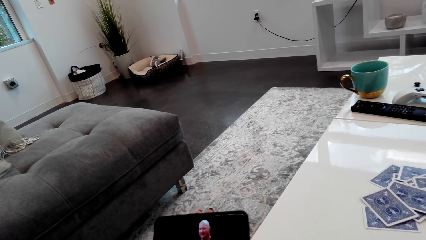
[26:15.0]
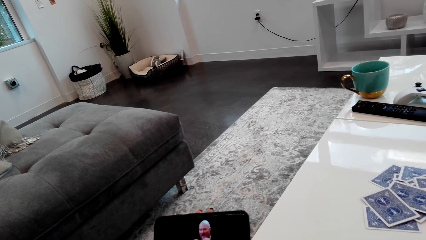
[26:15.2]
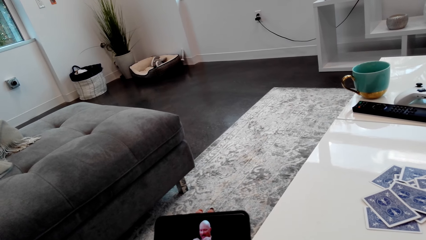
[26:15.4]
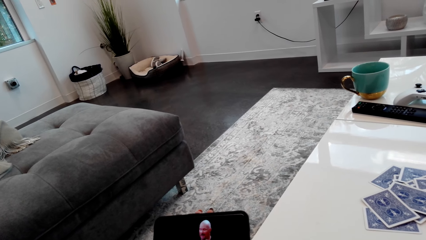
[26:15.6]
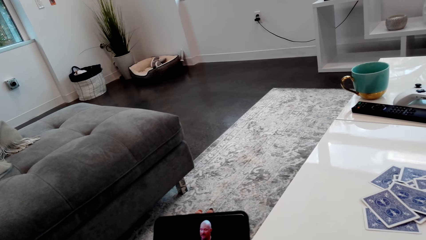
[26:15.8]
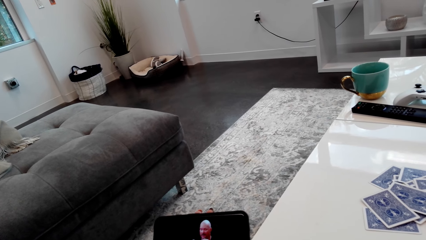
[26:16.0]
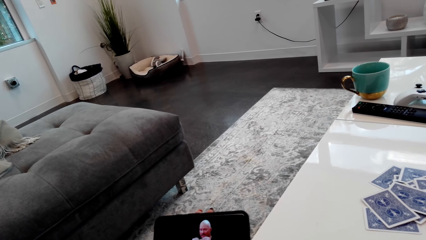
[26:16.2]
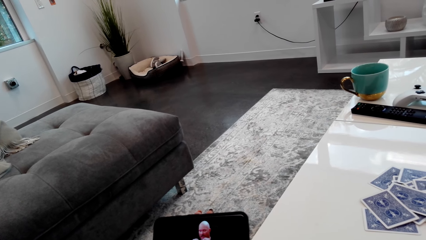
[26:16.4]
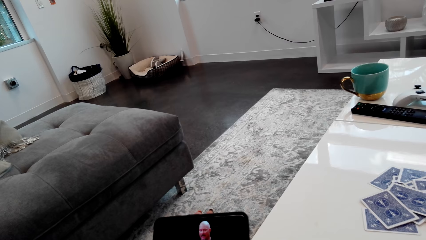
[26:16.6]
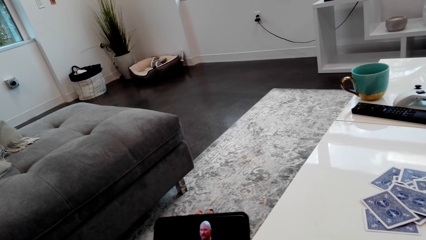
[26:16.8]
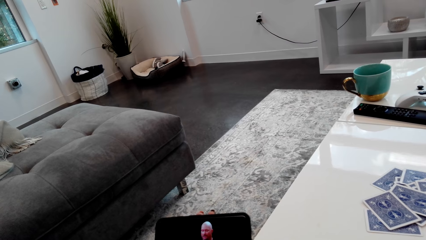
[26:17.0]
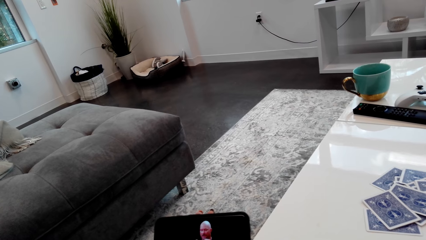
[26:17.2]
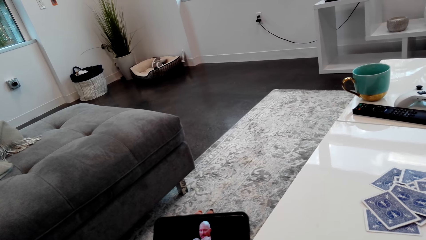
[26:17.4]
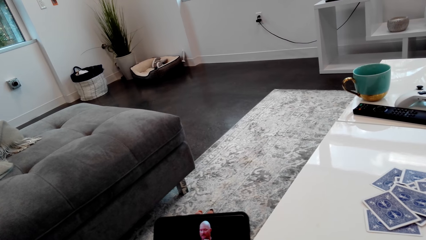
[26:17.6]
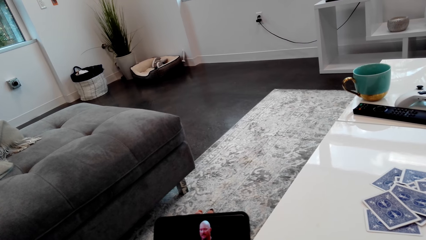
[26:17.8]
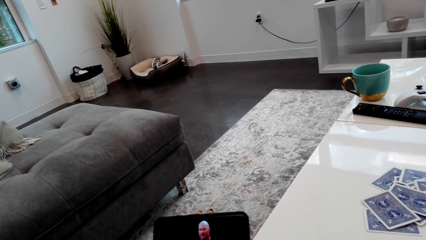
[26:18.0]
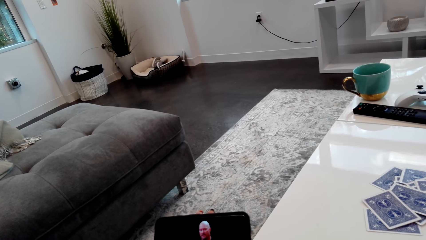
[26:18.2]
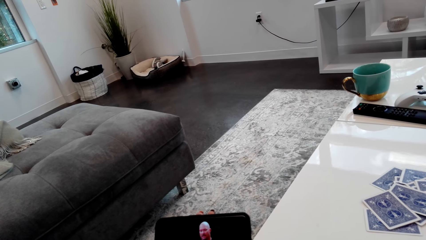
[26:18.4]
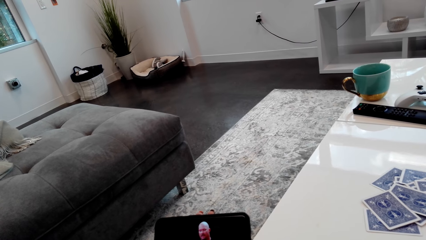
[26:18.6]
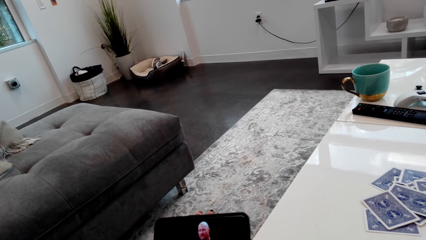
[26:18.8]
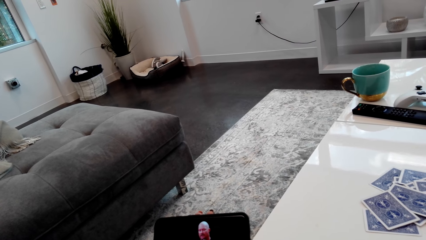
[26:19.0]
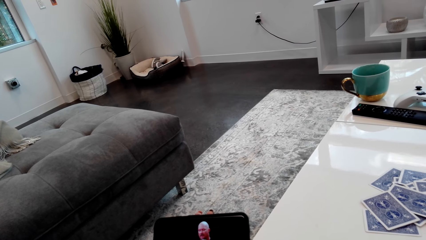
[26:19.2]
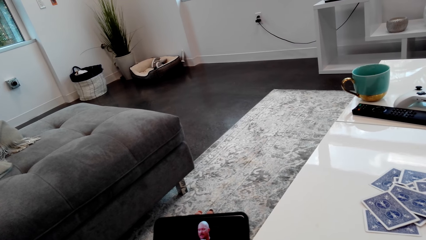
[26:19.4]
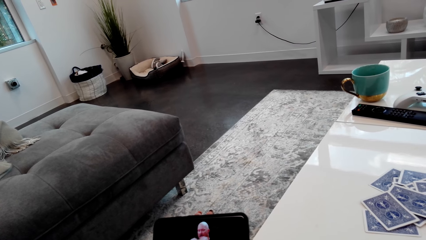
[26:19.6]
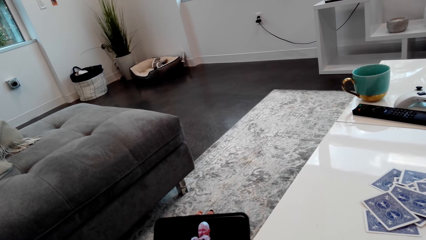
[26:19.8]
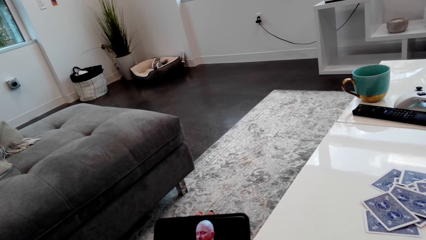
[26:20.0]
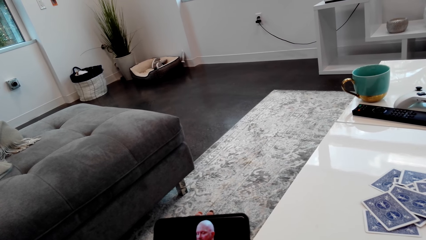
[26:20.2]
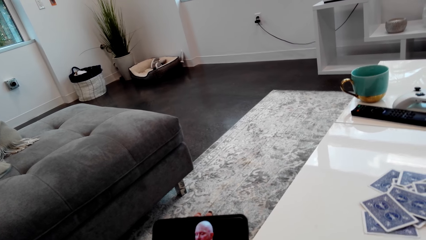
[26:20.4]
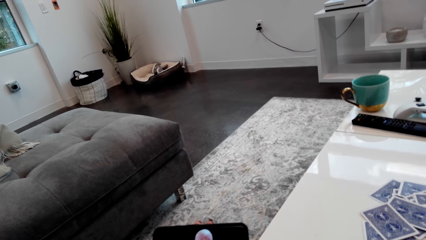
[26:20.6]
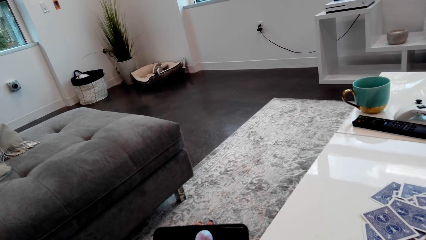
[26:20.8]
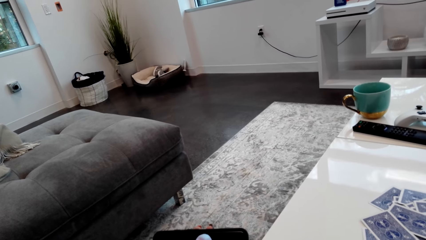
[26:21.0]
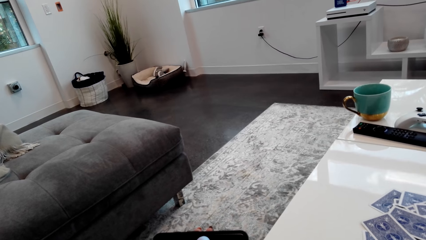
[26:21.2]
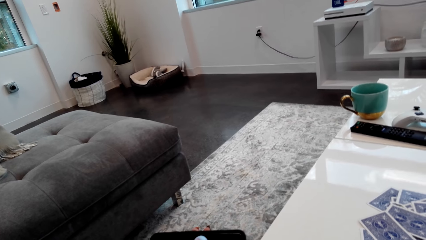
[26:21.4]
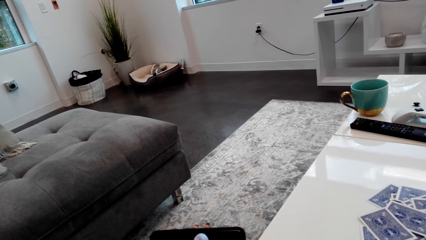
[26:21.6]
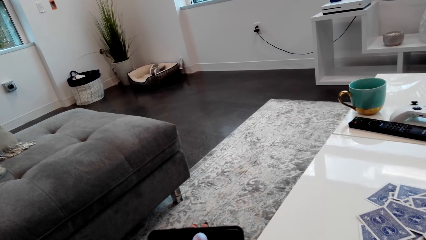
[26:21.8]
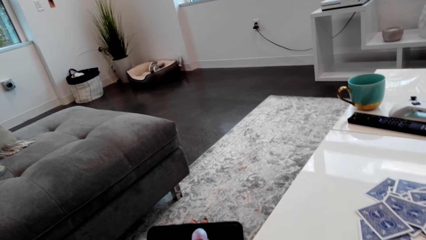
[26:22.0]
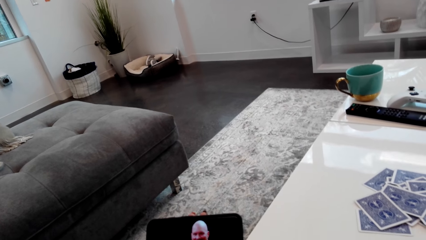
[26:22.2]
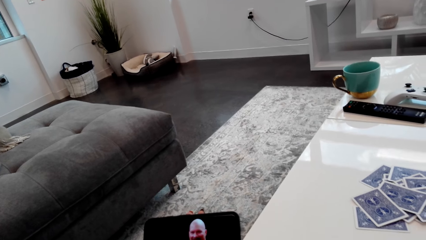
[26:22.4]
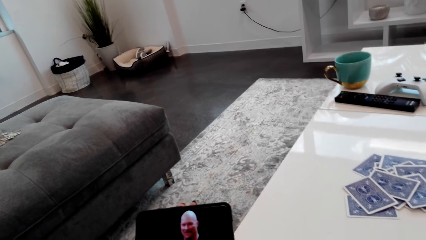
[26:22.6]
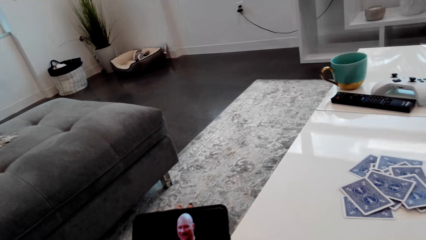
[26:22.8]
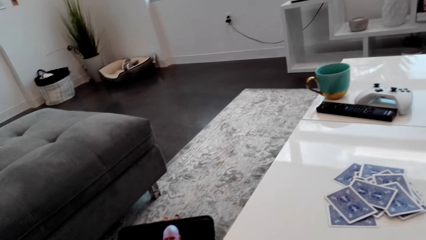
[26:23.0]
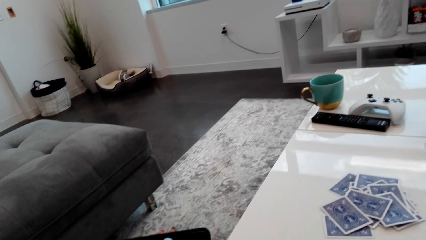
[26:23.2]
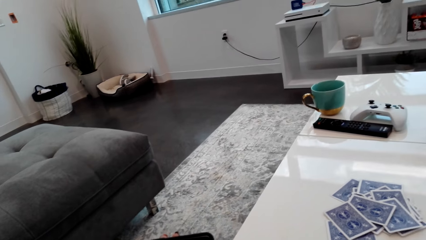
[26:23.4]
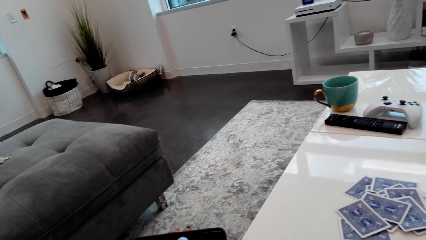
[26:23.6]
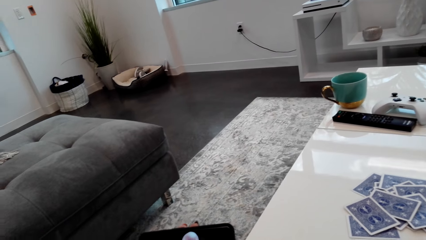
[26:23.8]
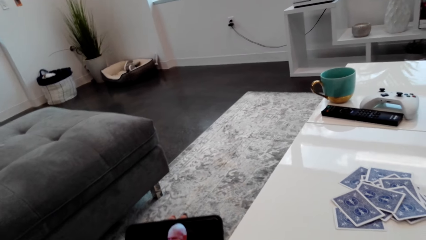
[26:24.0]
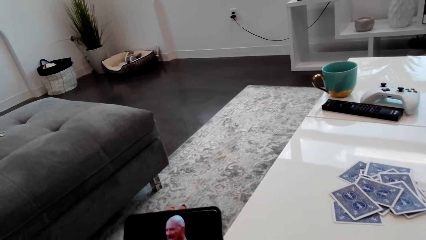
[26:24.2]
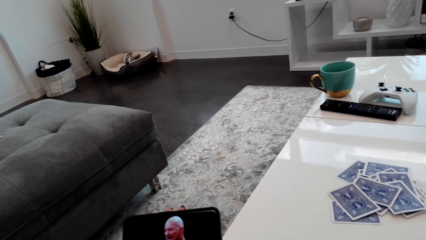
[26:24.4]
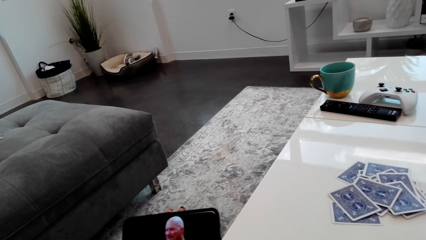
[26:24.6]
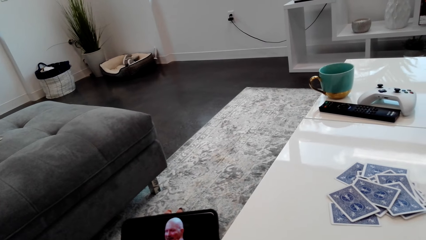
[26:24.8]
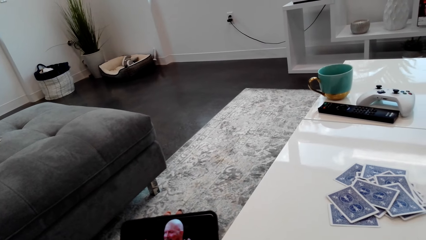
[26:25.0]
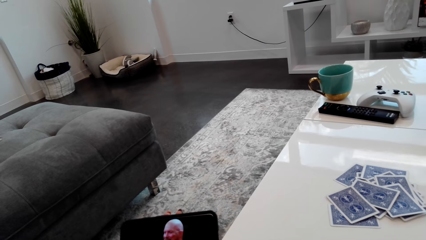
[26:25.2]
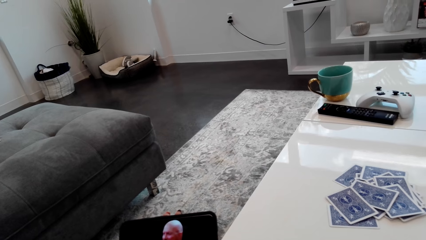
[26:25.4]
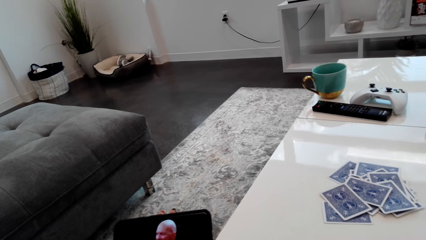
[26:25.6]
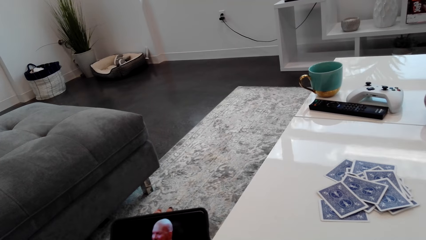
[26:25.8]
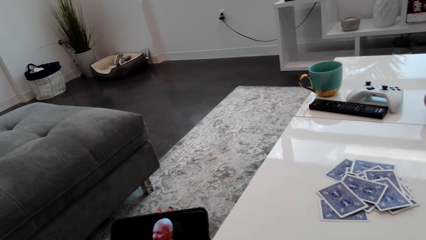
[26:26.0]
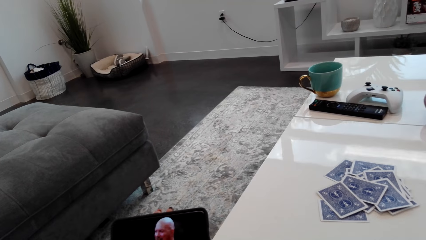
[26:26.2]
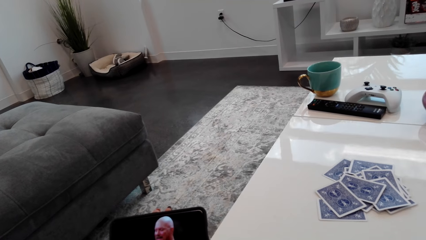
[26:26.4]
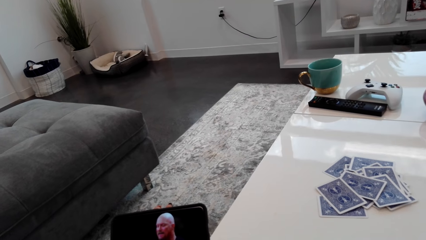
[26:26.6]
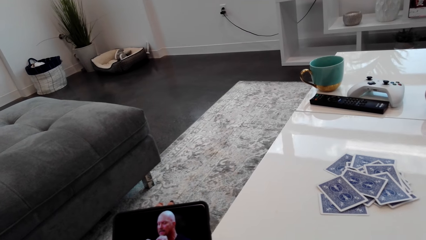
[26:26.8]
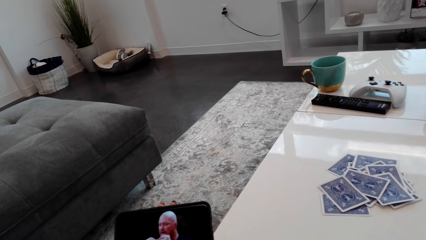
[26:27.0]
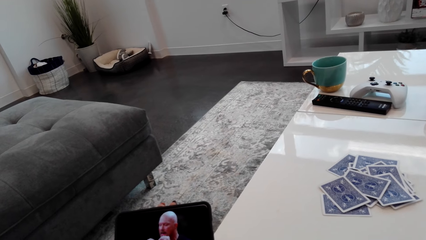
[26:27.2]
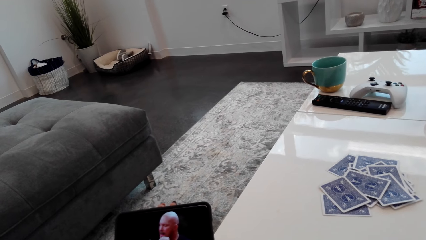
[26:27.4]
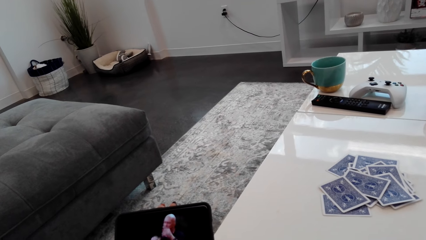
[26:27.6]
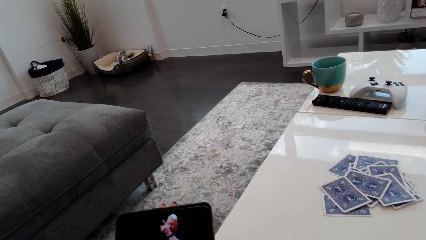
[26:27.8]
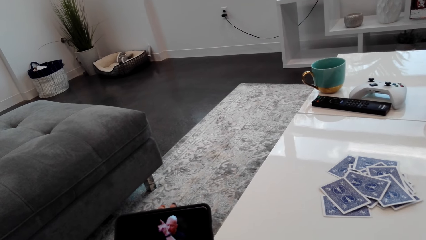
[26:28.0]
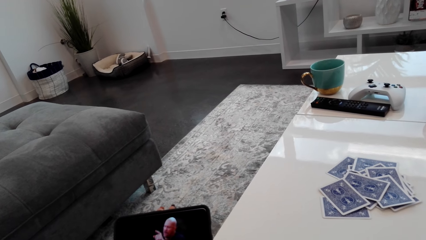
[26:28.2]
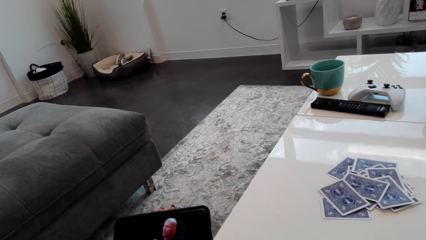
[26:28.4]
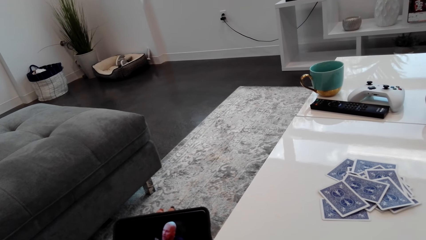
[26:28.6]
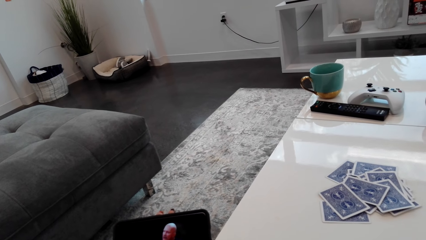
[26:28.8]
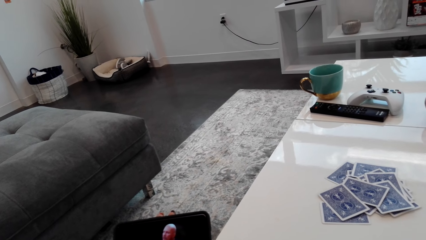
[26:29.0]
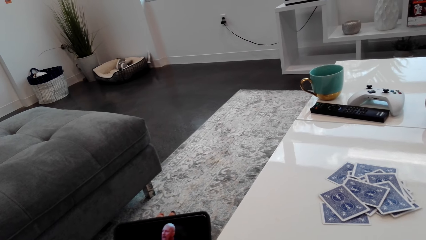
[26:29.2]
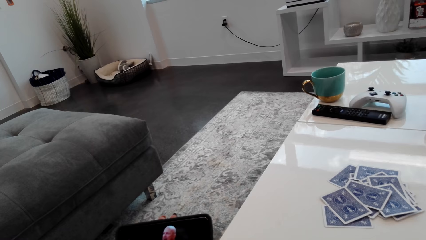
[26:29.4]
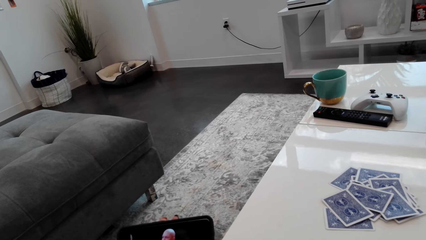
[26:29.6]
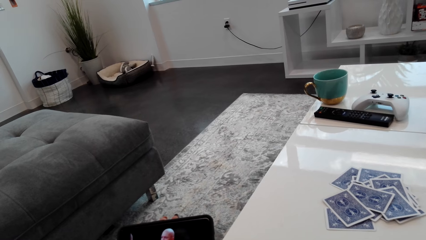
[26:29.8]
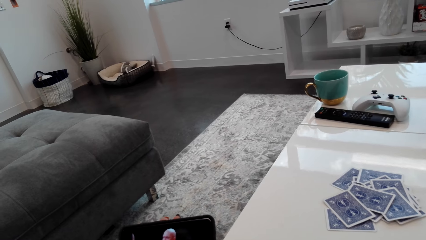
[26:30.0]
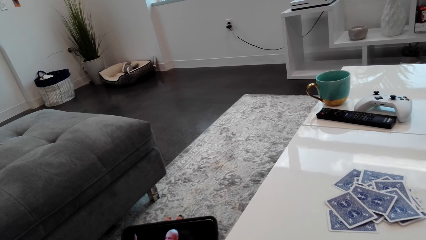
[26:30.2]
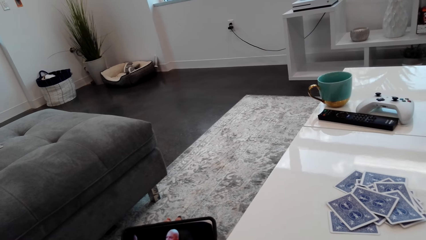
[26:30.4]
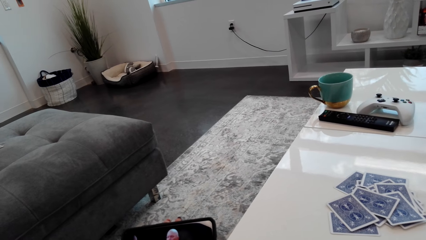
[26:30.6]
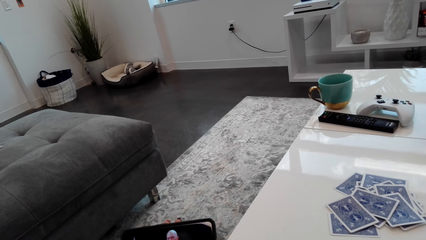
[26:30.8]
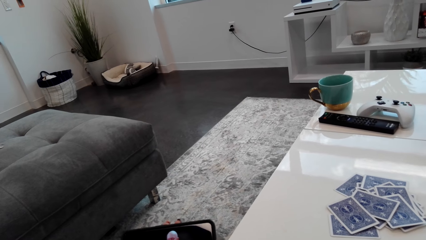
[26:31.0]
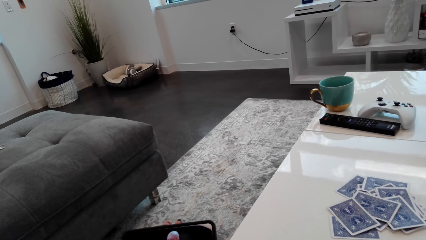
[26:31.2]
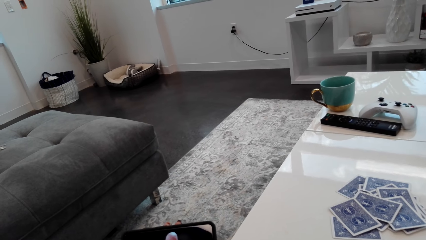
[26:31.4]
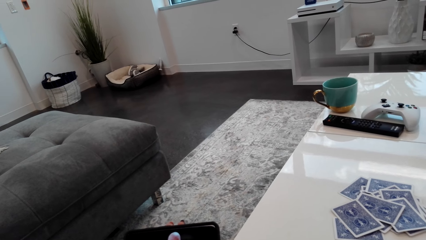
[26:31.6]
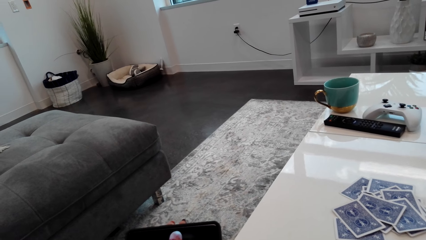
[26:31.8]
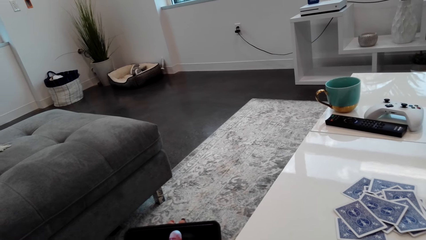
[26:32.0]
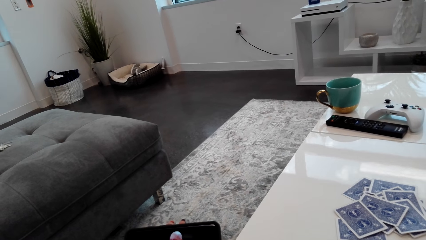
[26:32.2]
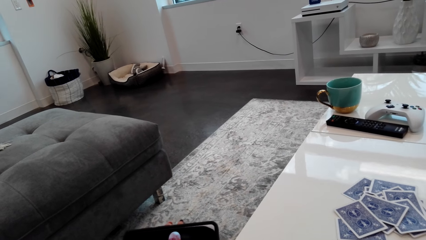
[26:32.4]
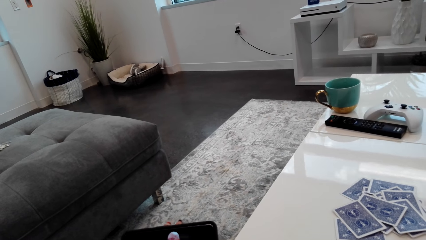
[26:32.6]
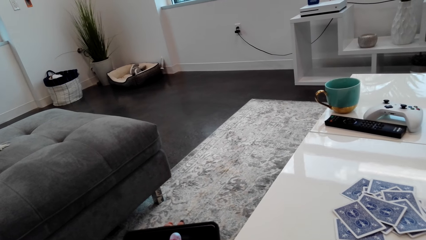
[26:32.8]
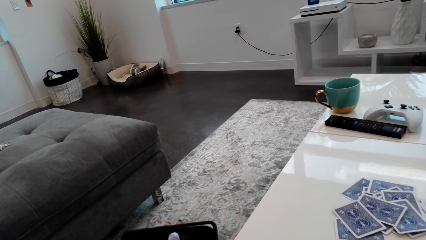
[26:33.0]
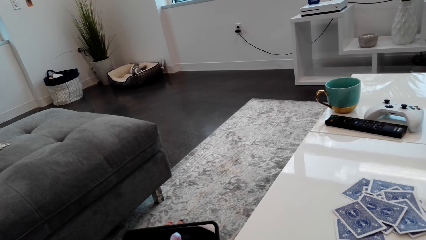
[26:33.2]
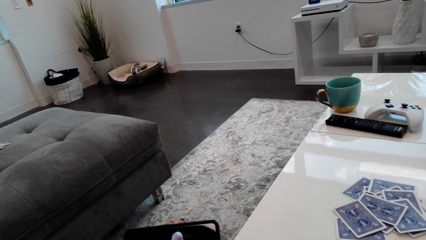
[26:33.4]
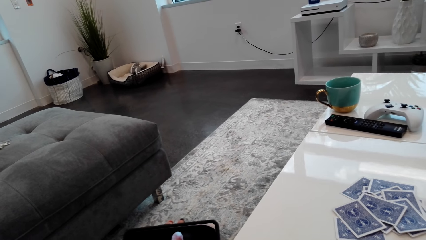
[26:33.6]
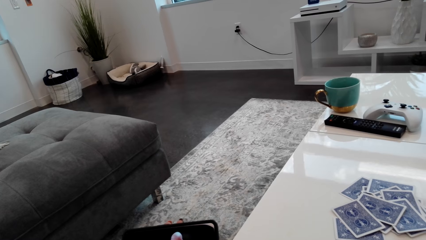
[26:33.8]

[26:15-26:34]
The camera wearer laughs. They watch the phone. They talk to a person. They are watching.
